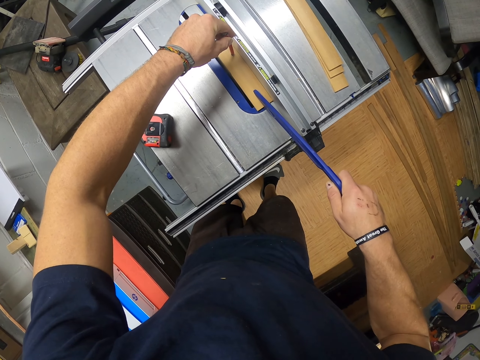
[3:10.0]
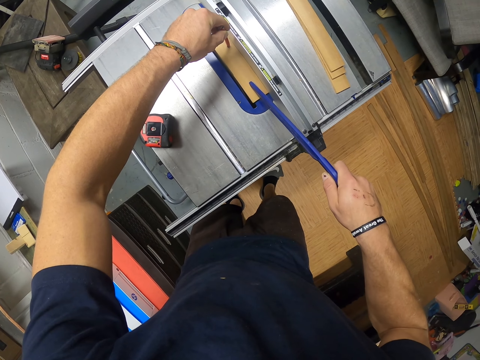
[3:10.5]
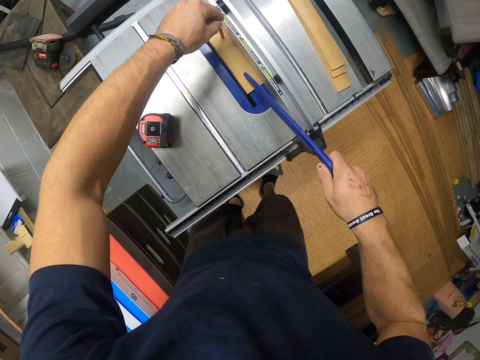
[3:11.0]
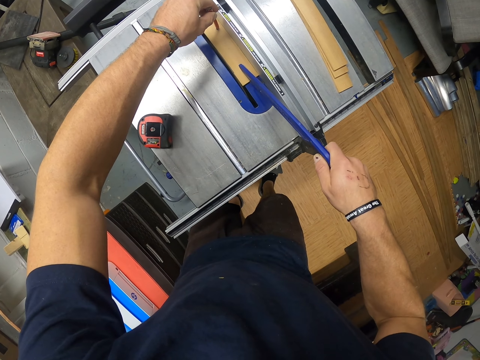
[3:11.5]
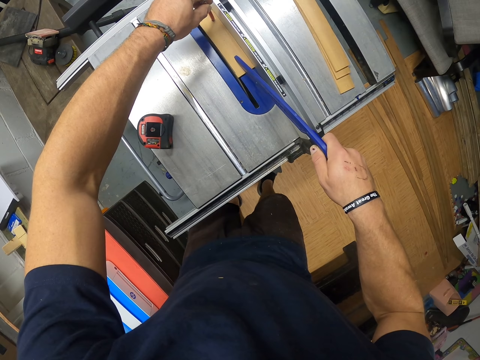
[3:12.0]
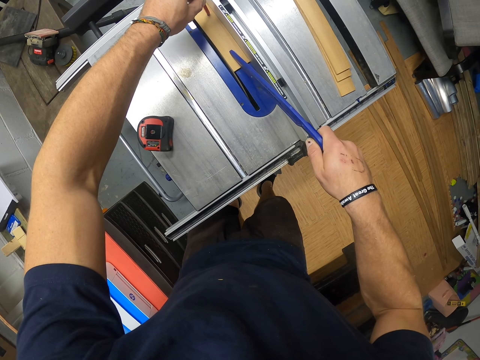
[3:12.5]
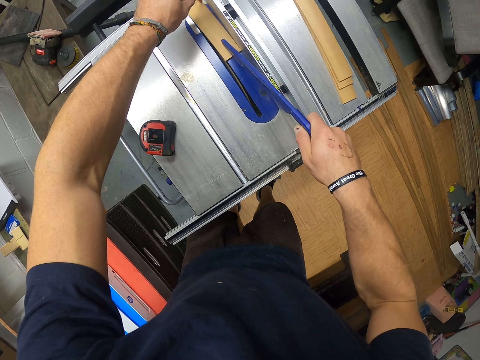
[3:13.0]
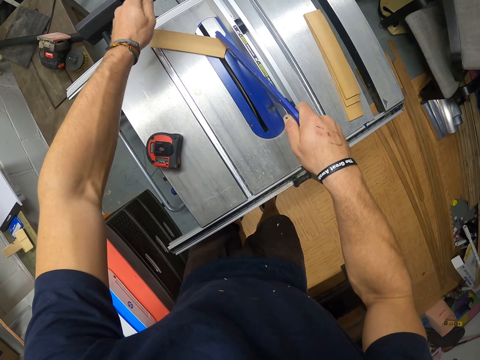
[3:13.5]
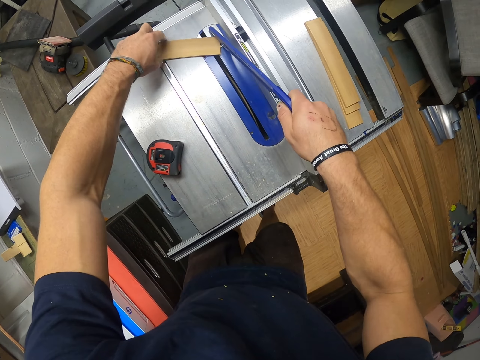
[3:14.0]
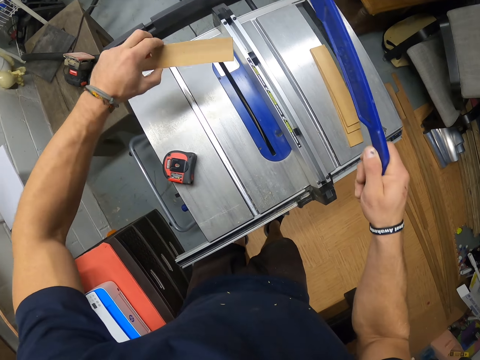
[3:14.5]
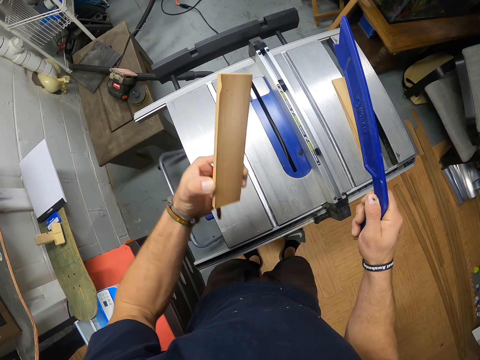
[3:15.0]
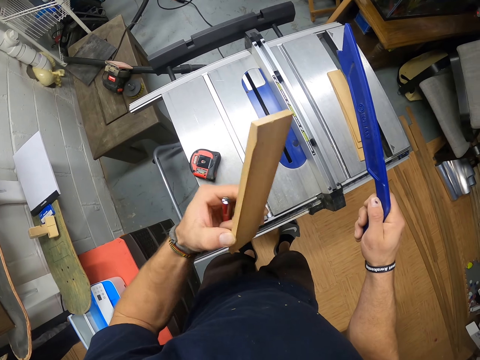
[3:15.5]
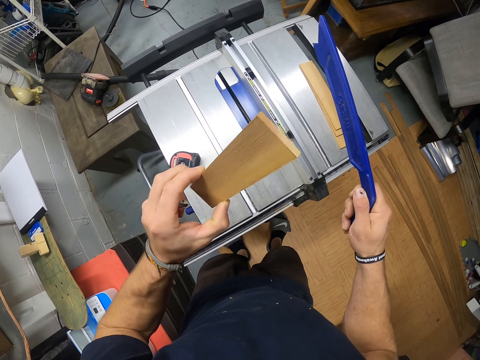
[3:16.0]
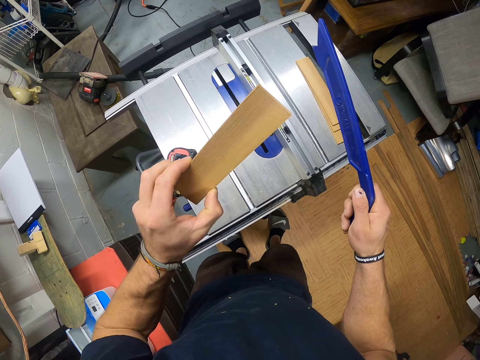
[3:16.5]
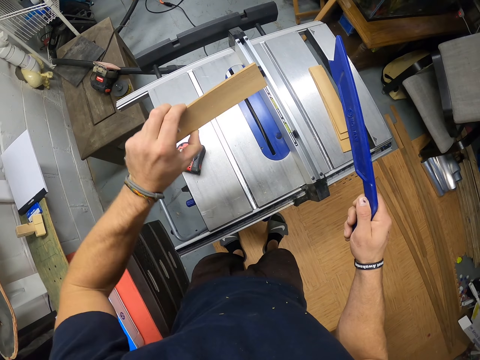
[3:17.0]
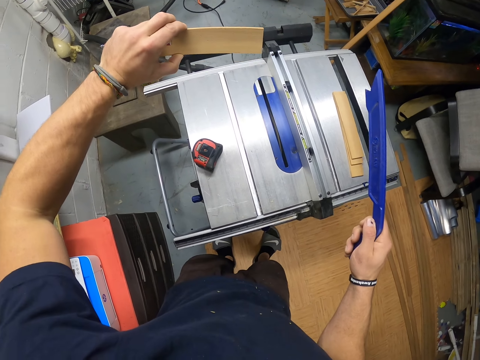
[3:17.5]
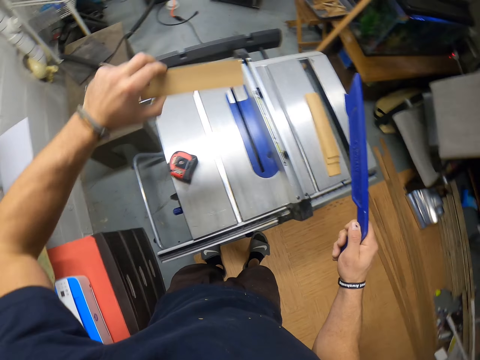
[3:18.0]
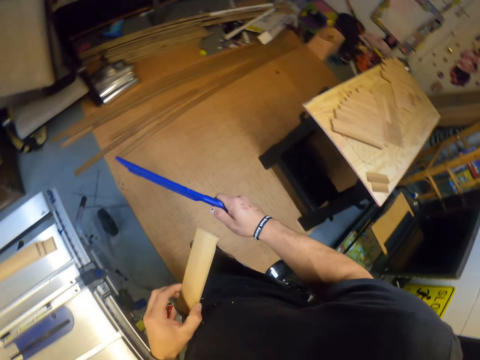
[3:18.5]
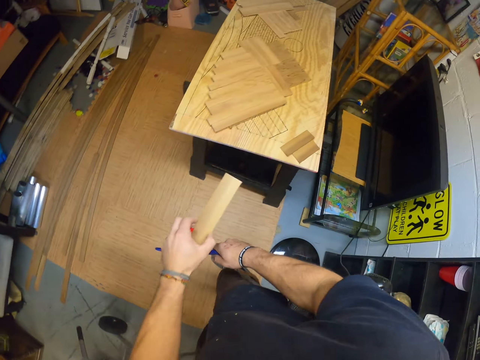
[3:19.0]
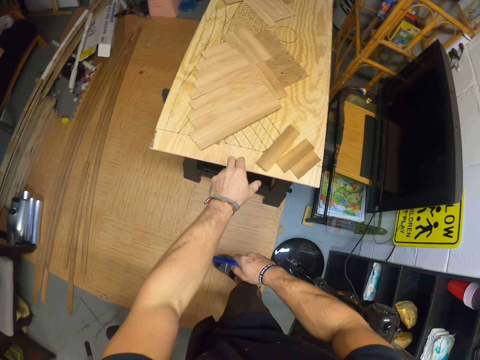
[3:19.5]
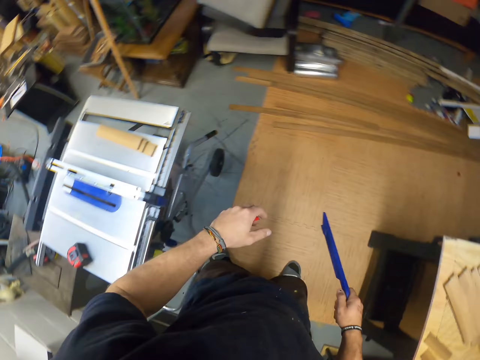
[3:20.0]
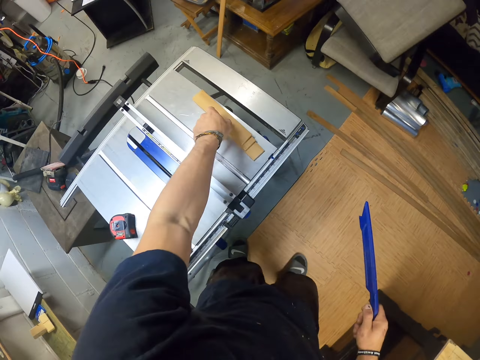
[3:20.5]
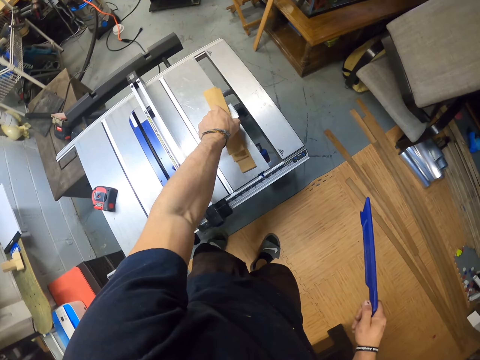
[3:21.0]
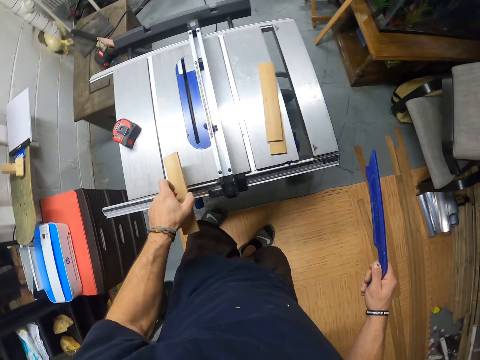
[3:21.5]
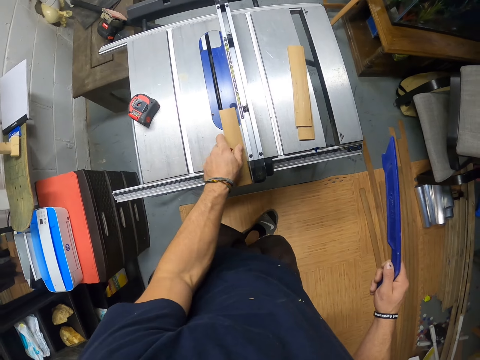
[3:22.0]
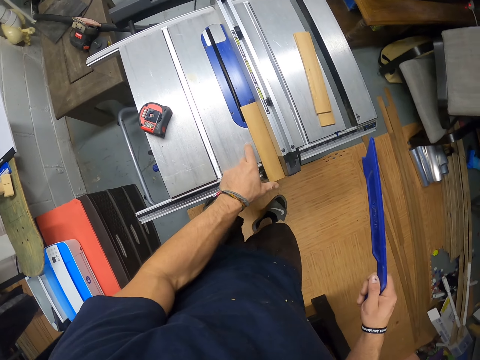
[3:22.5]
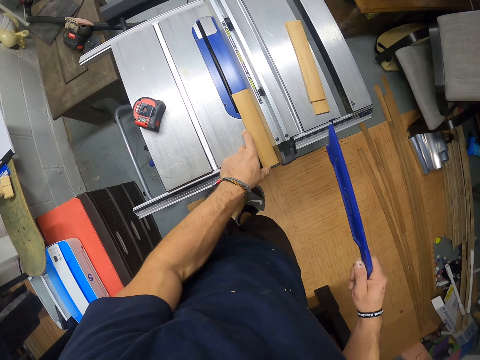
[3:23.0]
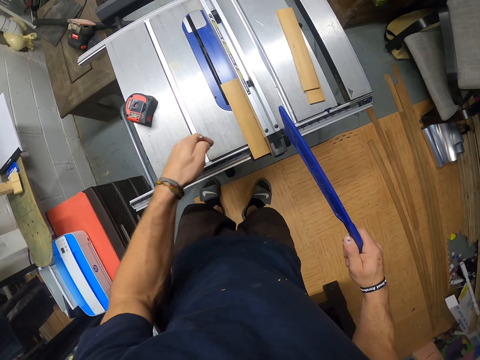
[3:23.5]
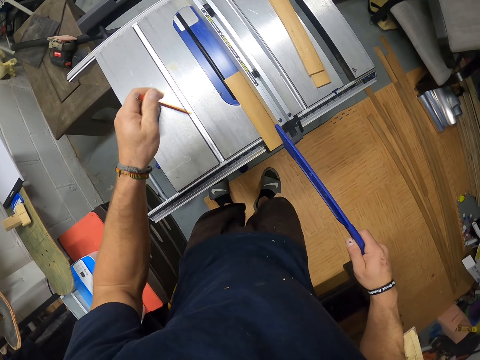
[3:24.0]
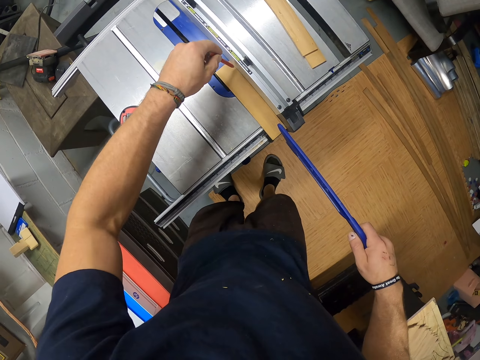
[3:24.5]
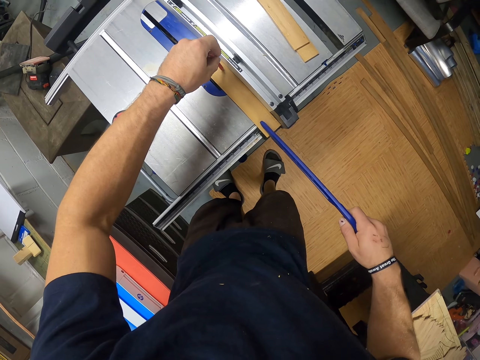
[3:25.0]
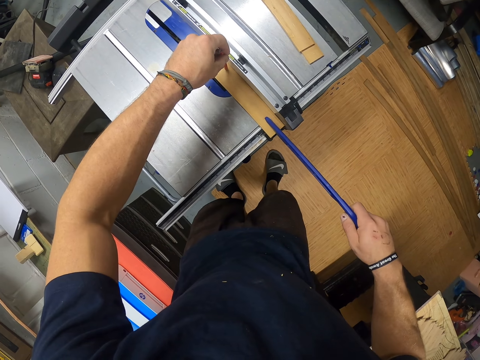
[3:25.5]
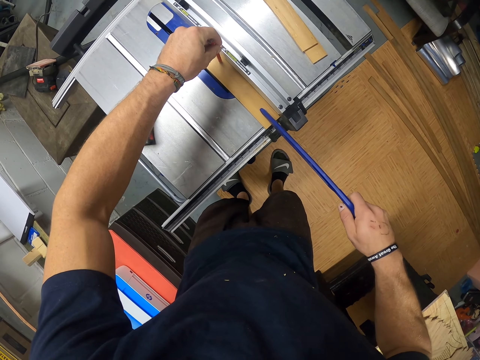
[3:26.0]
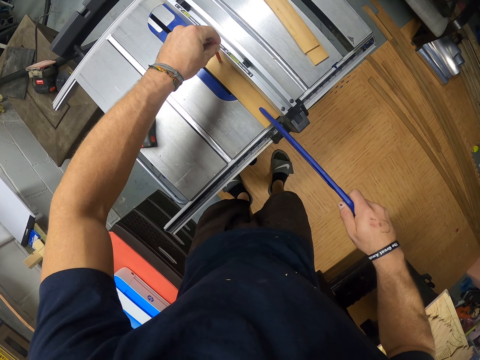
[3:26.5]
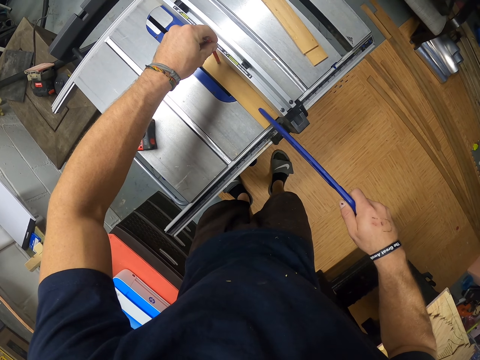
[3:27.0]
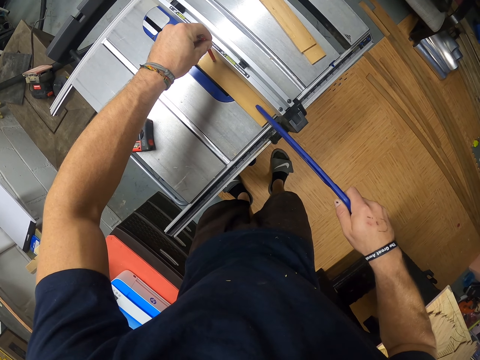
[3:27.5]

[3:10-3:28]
The camera wearer picks up the strip wood from the table saw with his left hand. He checks the strip wood in his left hand. He drops the strip woods on the table with his left hand. He picks up one strip wood from the table saw with his left hand and positions the strip wood on the table saw with his left hand. He places the pencil and the push stick on the strip wood with his hands and pushes the strip wood on the table saw with the pencil and the push stick.

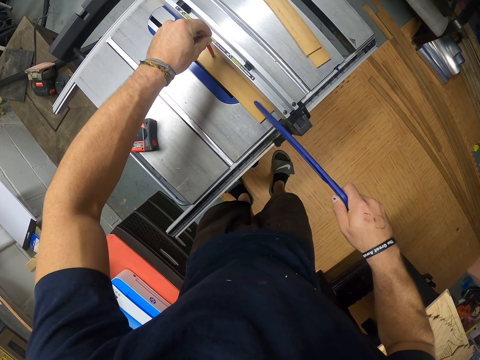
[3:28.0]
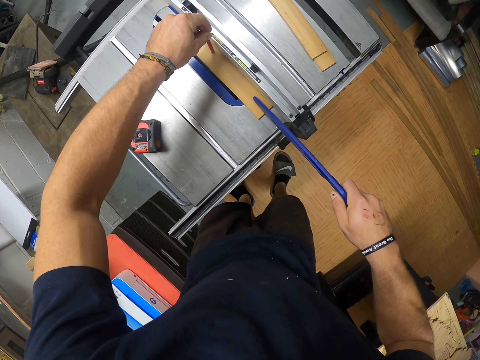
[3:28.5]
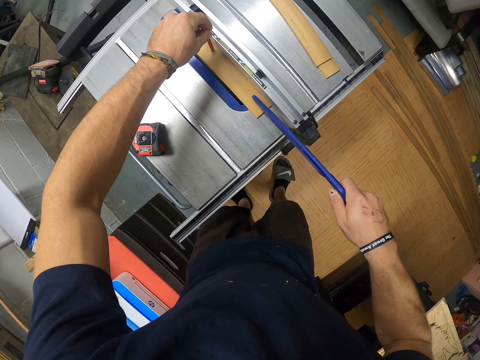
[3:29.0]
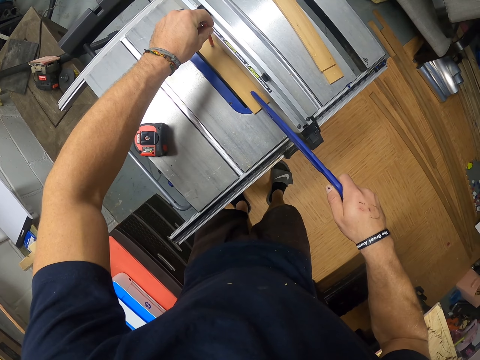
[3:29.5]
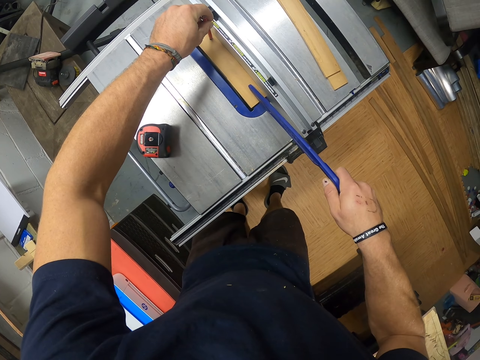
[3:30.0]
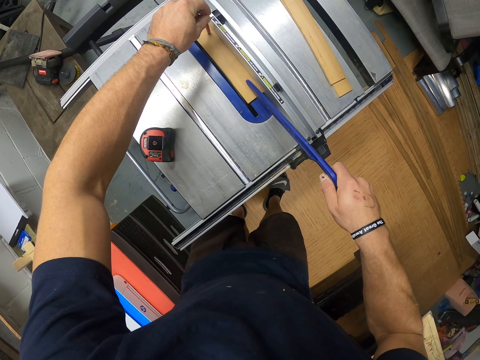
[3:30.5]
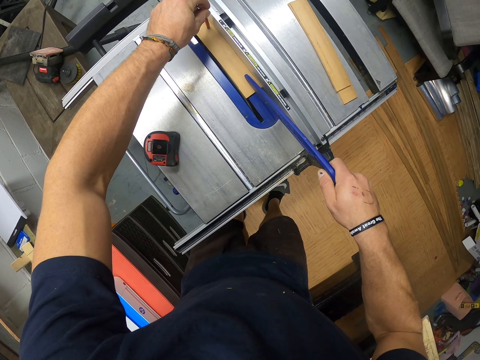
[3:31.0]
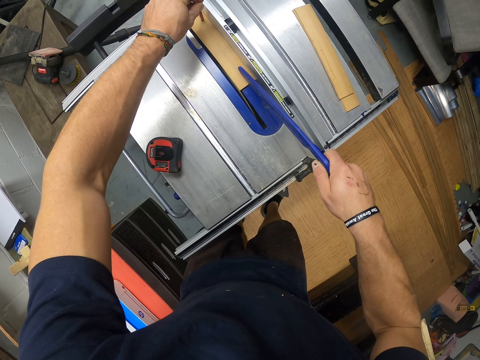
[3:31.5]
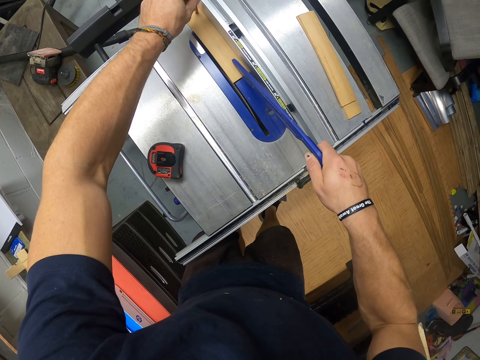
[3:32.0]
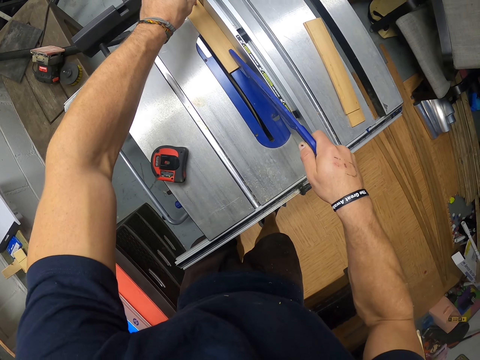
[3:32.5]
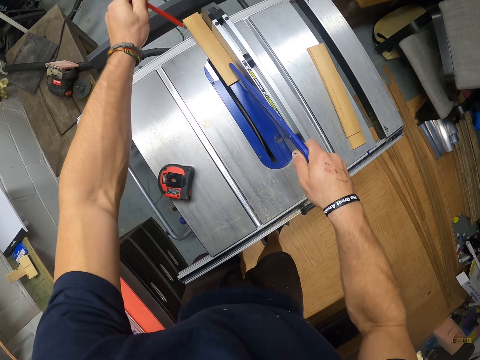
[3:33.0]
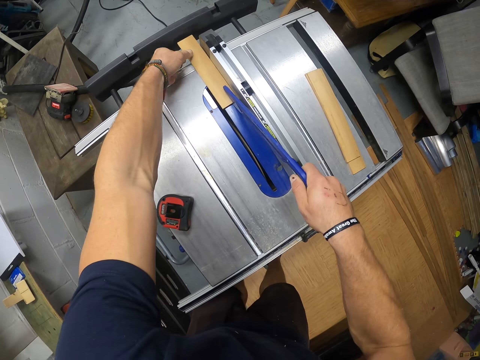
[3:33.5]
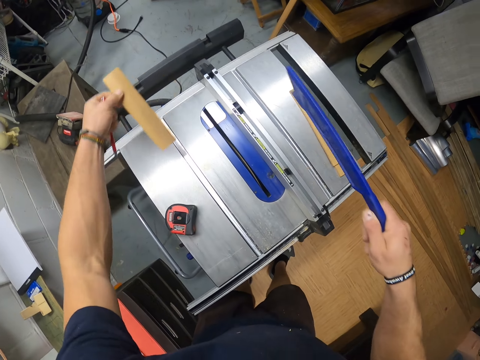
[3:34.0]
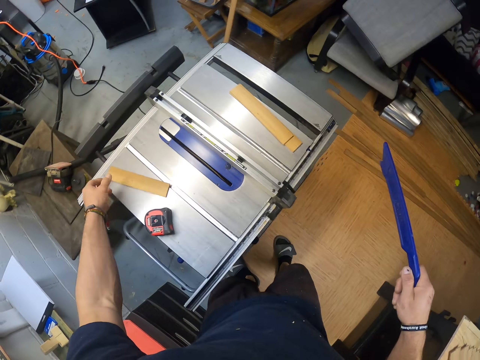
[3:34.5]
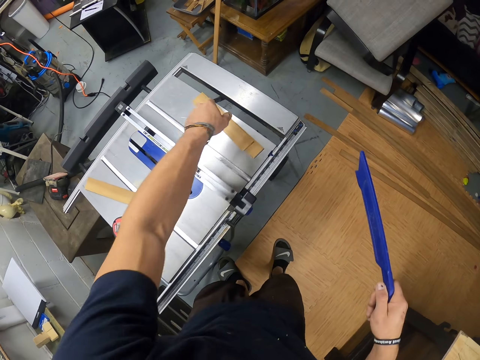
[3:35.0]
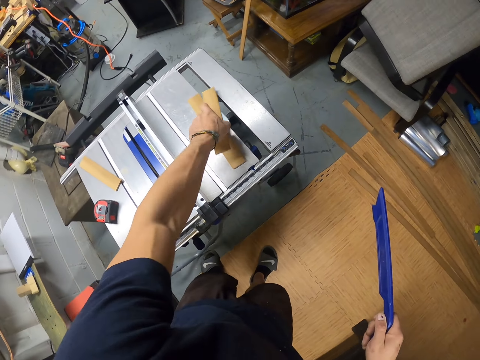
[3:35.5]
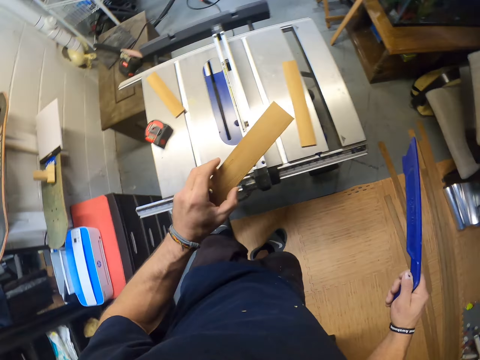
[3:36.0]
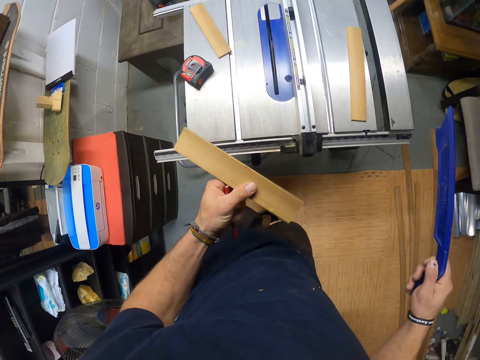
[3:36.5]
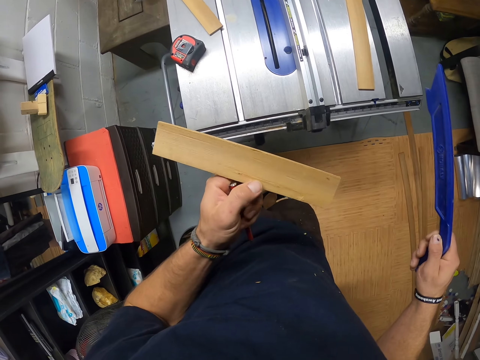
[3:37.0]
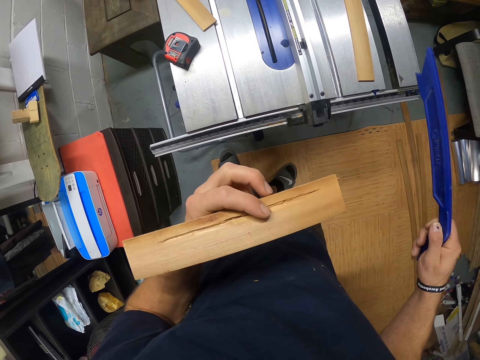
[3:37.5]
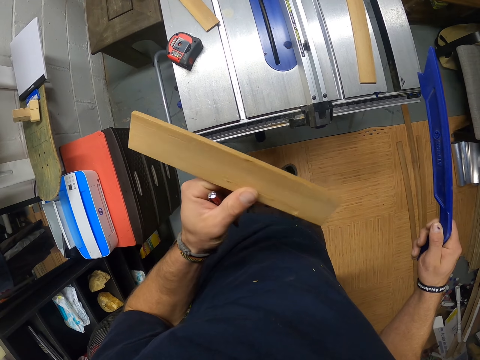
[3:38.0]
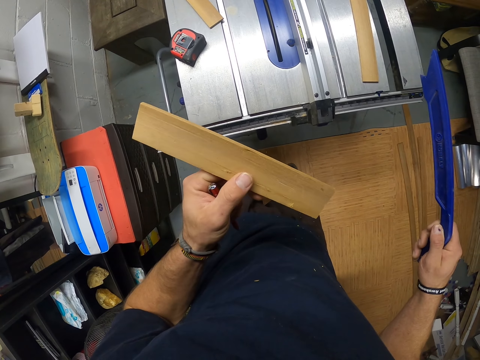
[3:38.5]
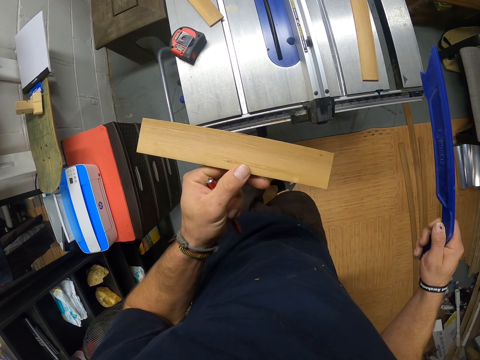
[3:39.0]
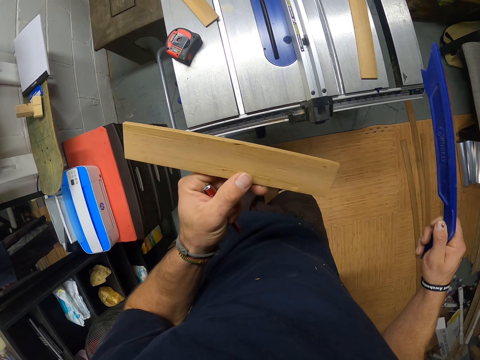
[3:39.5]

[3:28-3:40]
The camera wearer pushes the piece of wood using the pencil and something. He picks up the strip wood from the table saw with his left hand and drops the strip wood on the table saw with his left hand. He picks up one strip wood from the table saw with his left hand and examines the strip wood in his left hand.
